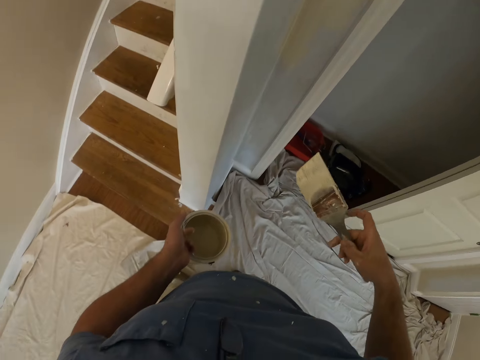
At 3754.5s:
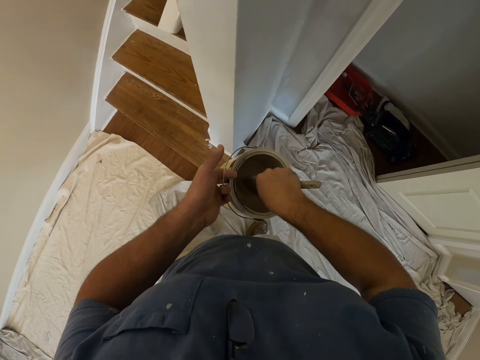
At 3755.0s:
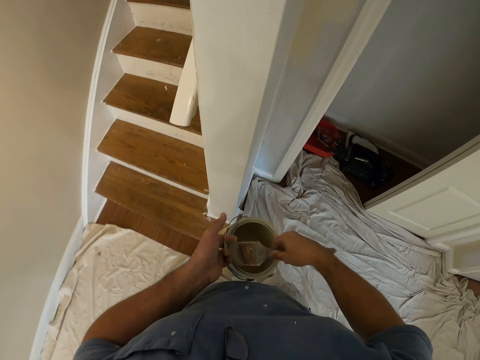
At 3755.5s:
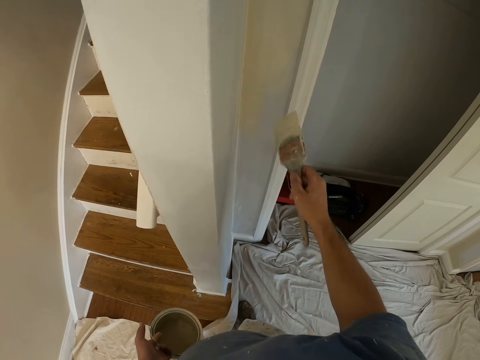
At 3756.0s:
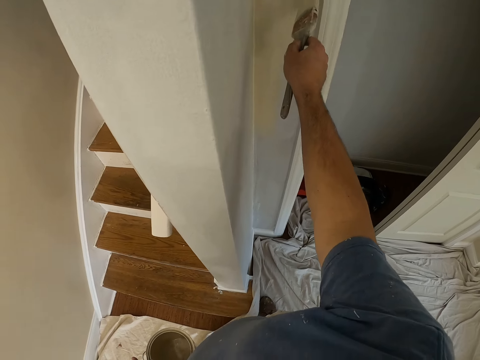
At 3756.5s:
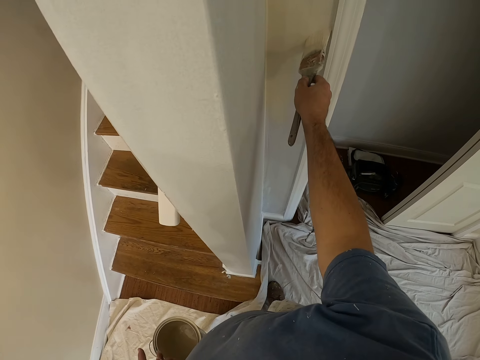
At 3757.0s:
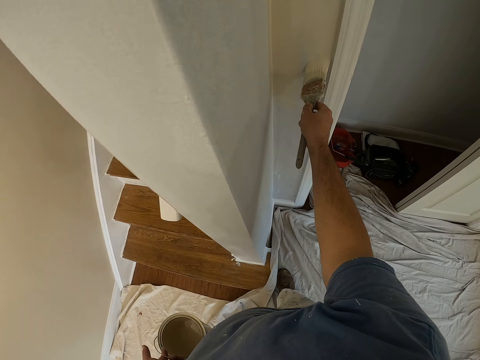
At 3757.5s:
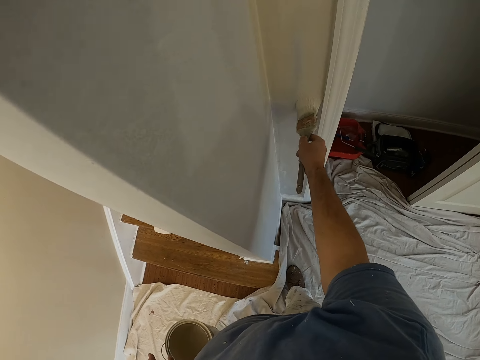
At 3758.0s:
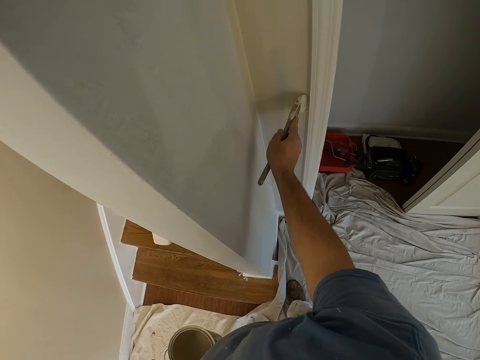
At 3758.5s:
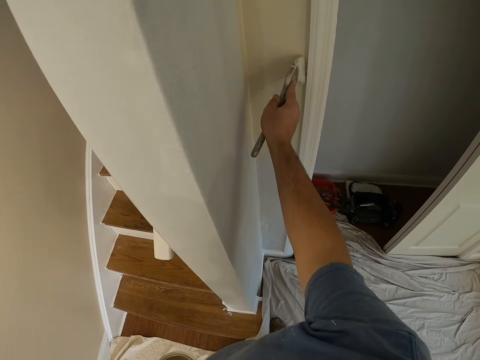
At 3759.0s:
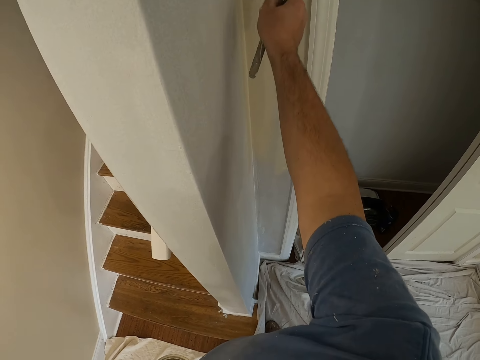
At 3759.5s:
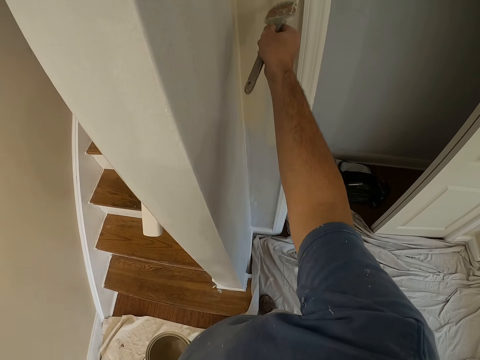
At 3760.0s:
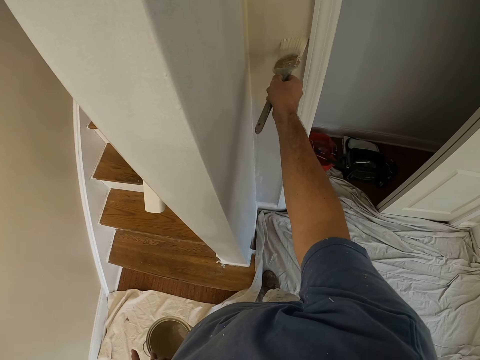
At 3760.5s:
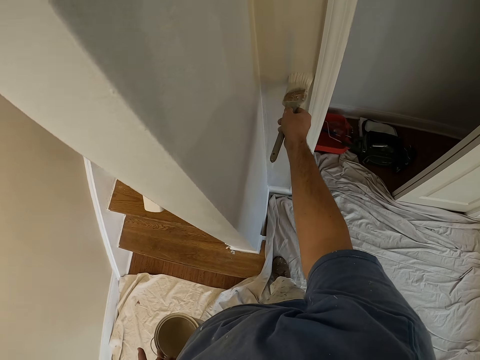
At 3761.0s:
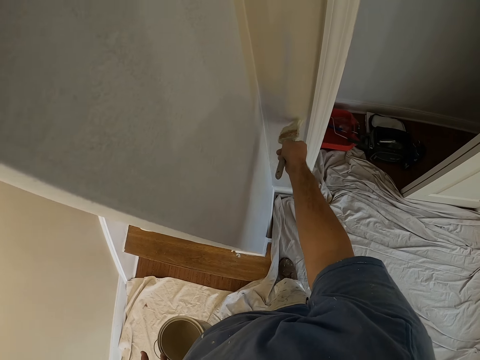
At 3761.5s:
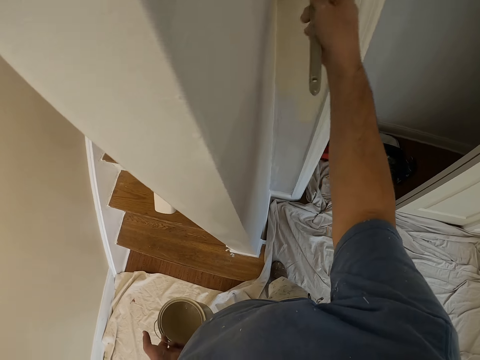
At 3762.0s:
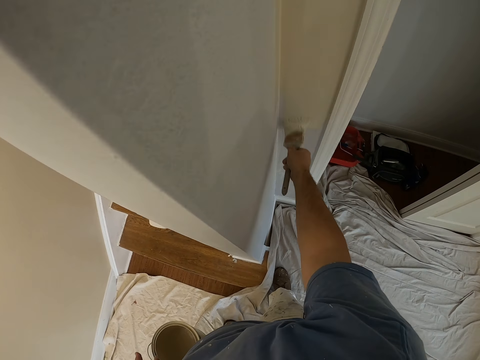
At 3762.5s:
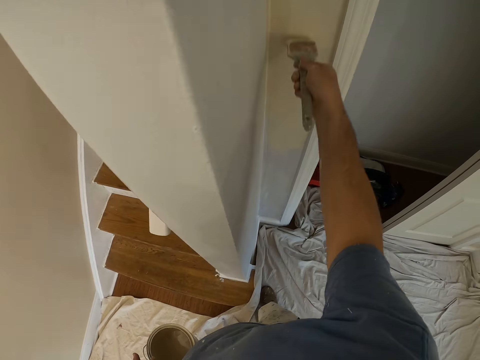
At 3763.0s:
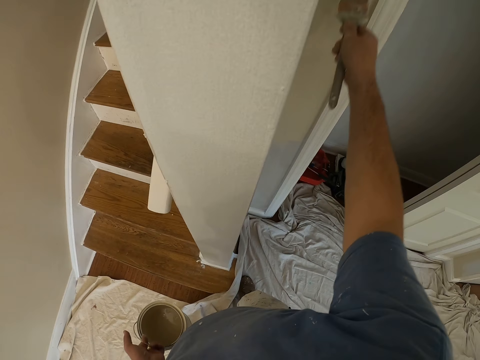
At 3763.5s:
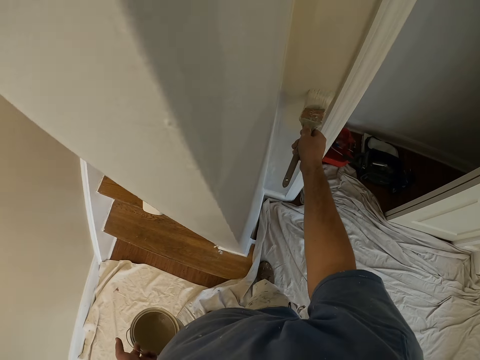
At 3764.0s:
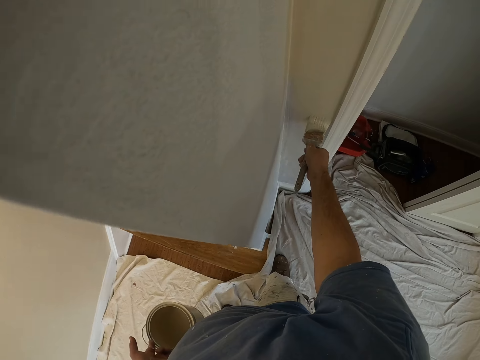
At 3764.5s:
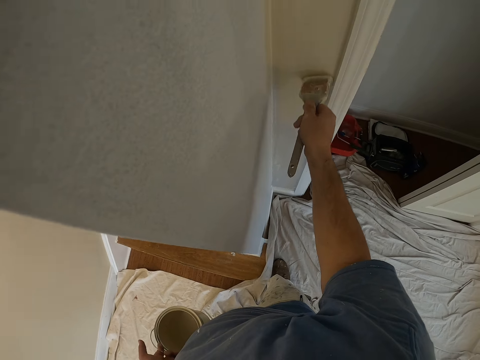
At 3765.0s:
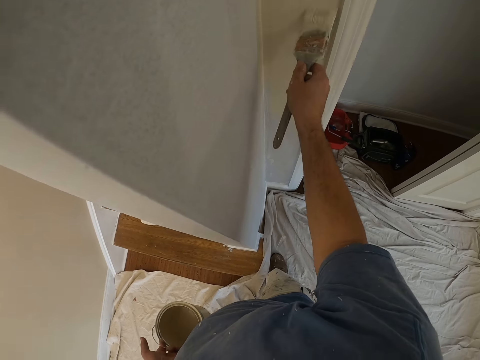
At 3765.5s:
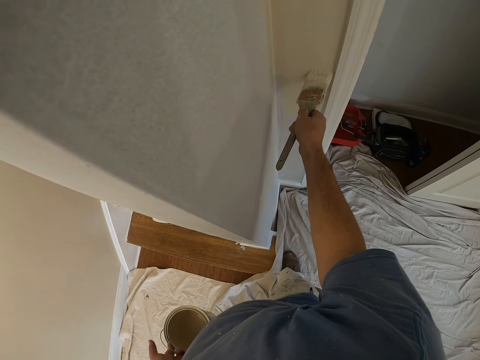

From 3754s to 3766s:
The camera wearer takes some paint from the paint can with the paint brush. They paint the wall with the paint brush.

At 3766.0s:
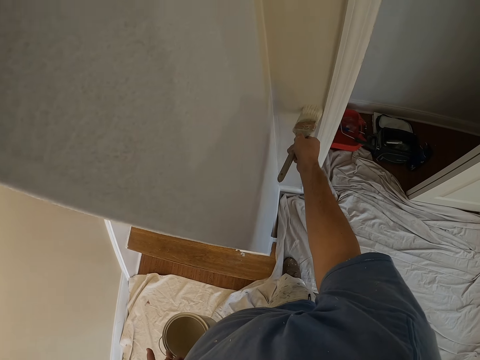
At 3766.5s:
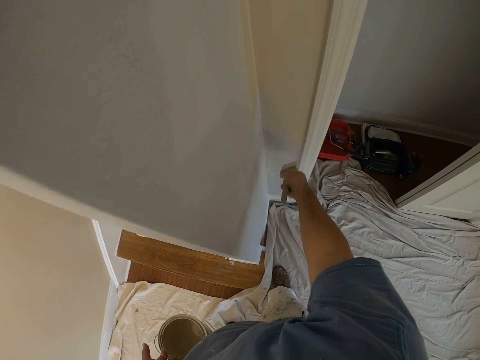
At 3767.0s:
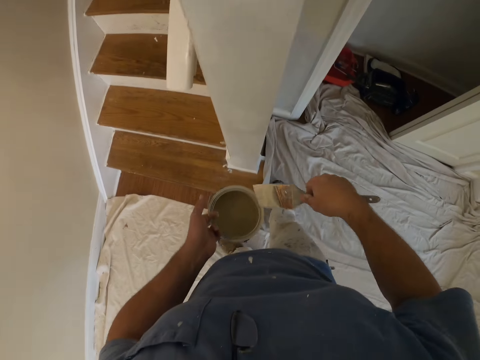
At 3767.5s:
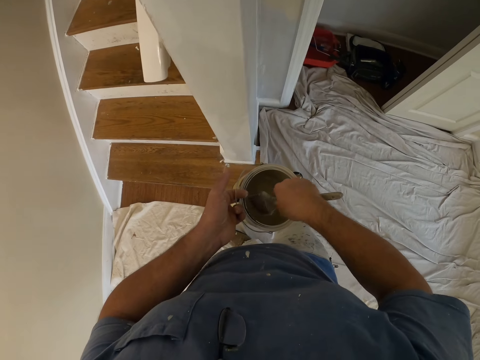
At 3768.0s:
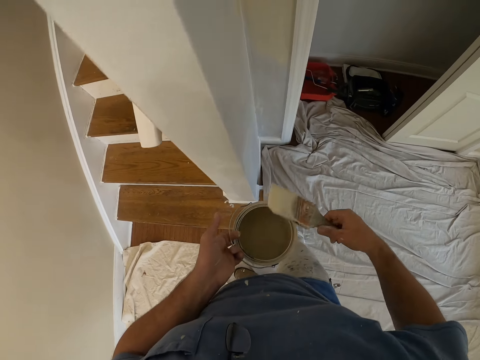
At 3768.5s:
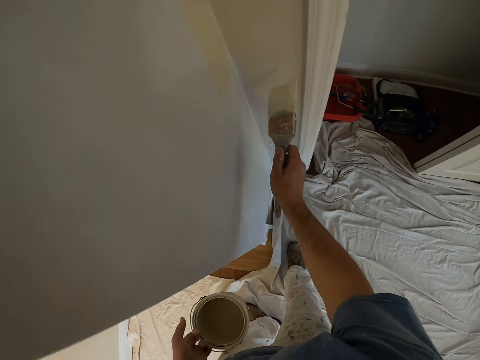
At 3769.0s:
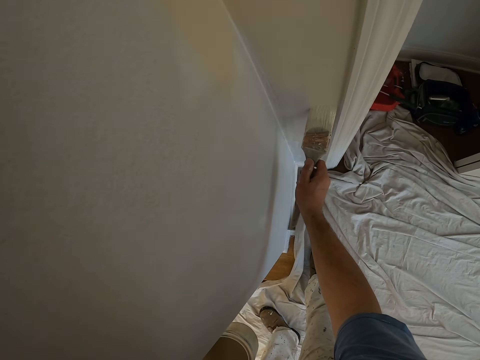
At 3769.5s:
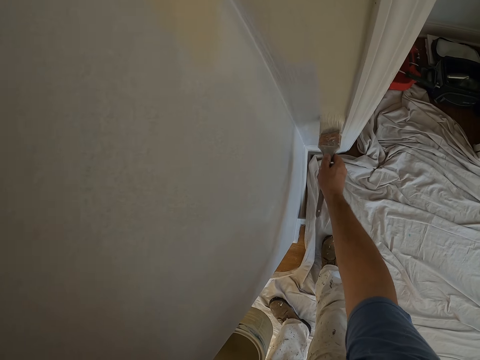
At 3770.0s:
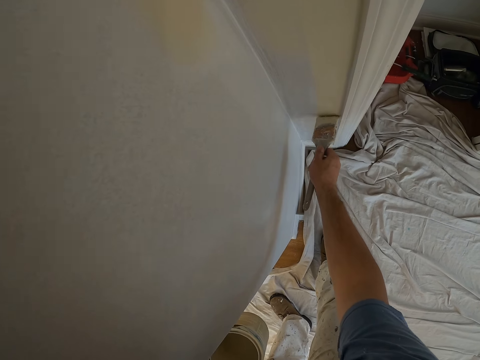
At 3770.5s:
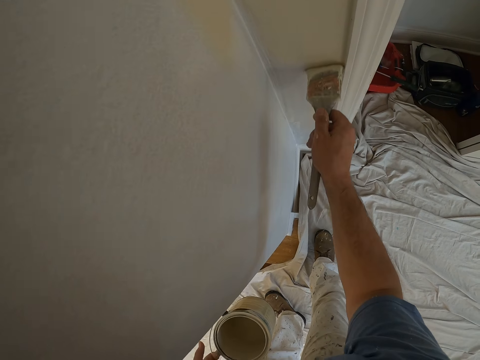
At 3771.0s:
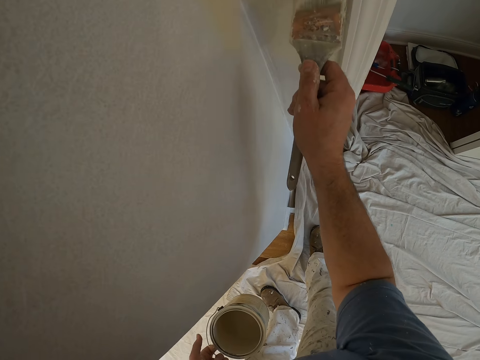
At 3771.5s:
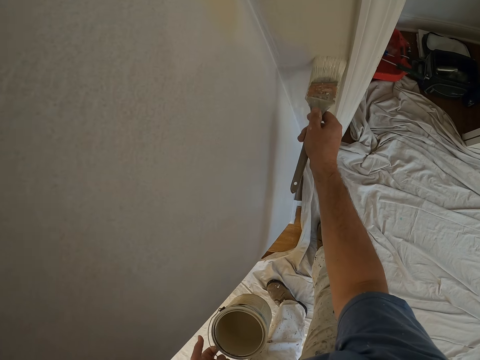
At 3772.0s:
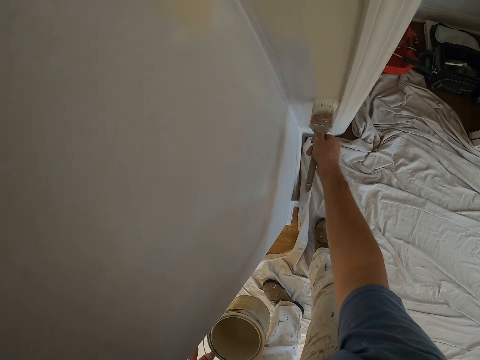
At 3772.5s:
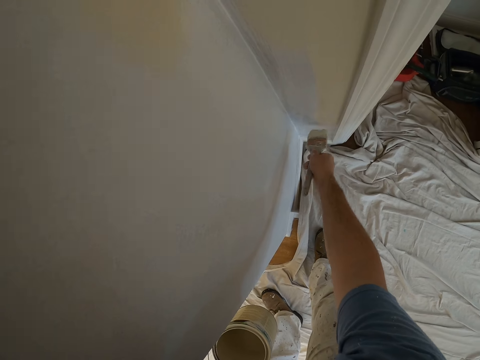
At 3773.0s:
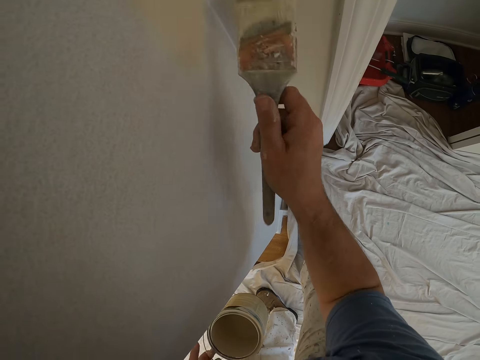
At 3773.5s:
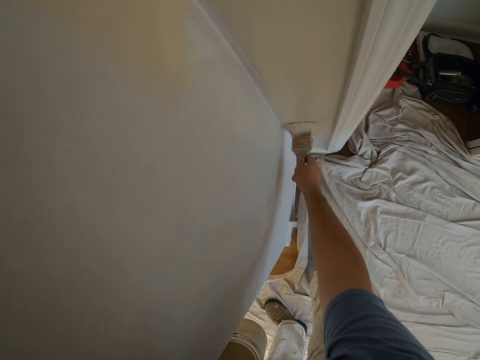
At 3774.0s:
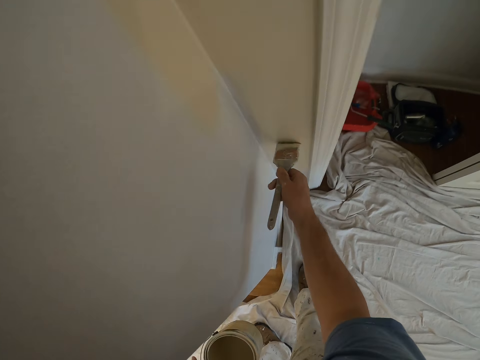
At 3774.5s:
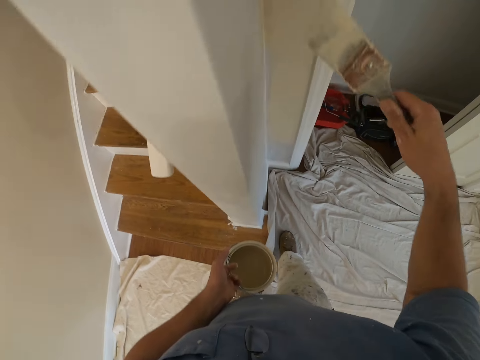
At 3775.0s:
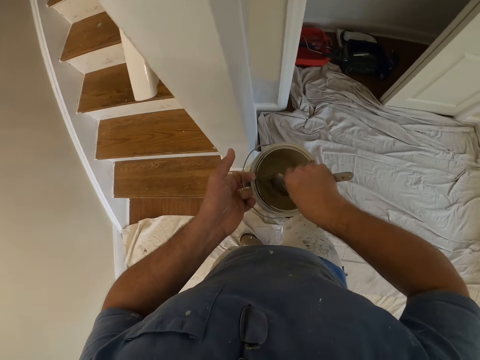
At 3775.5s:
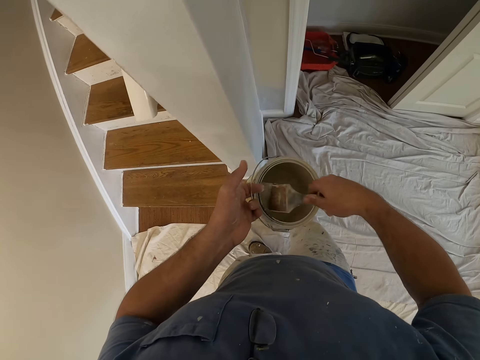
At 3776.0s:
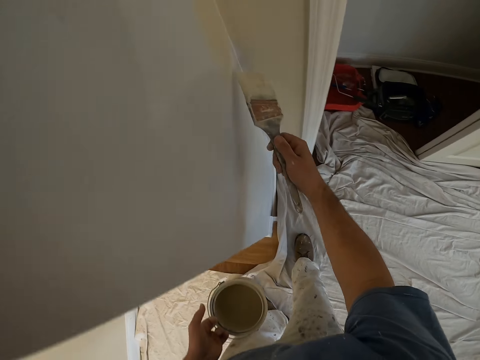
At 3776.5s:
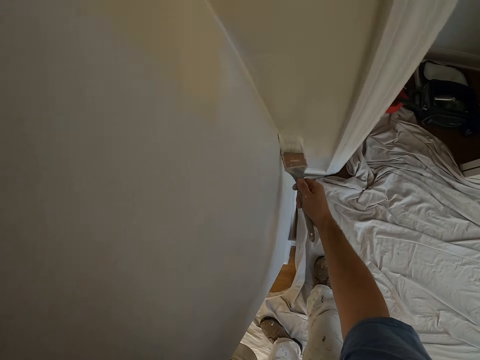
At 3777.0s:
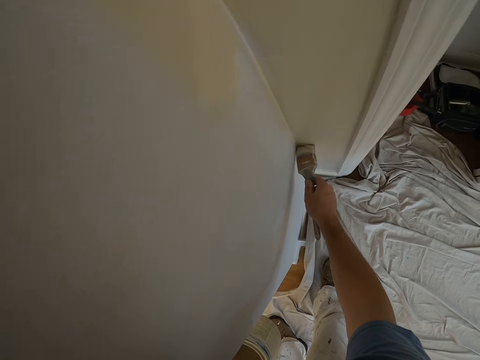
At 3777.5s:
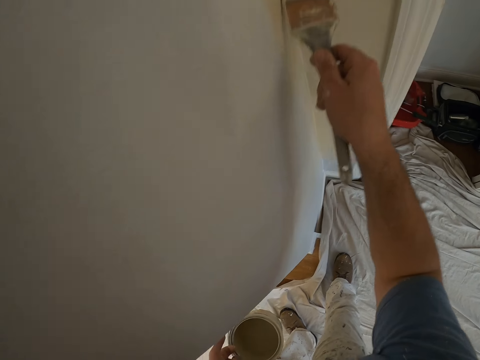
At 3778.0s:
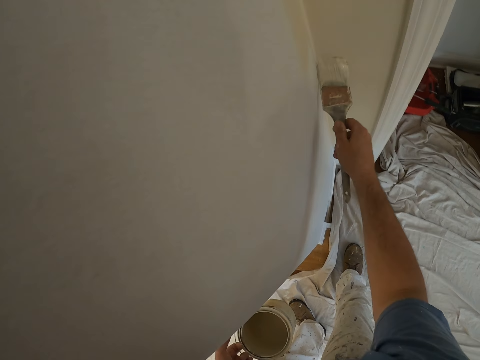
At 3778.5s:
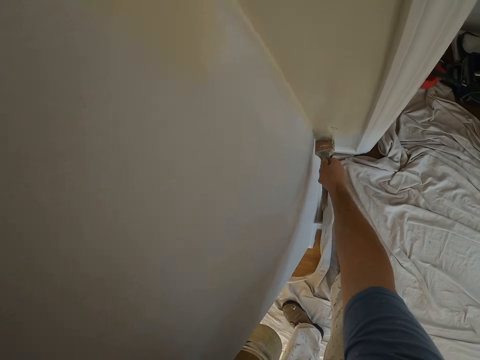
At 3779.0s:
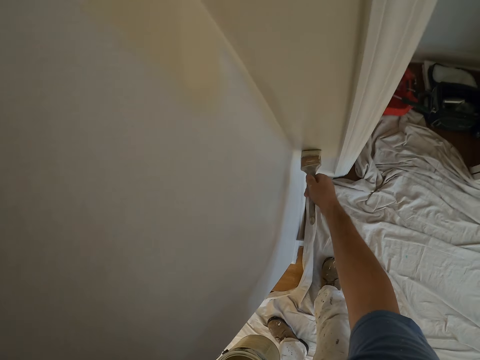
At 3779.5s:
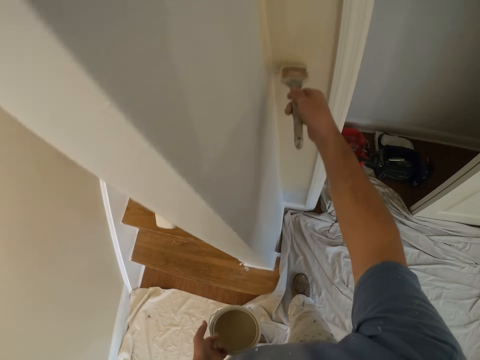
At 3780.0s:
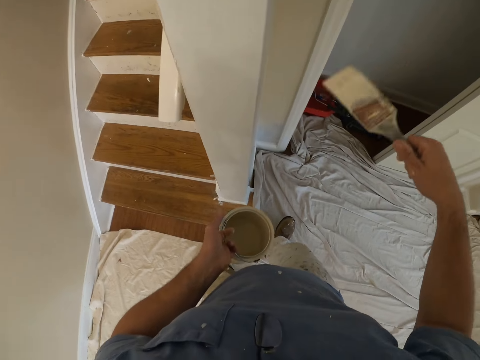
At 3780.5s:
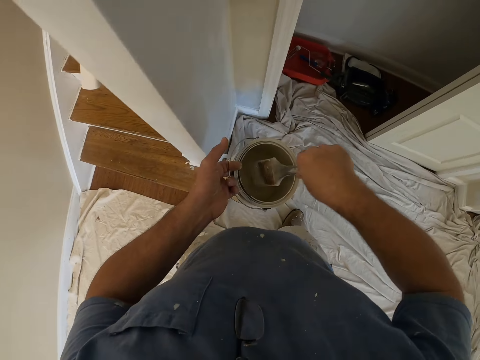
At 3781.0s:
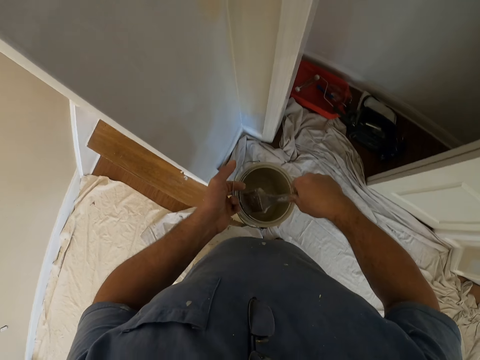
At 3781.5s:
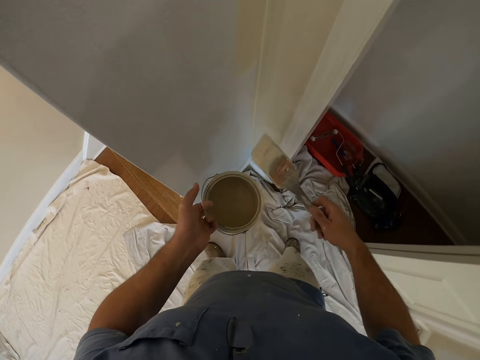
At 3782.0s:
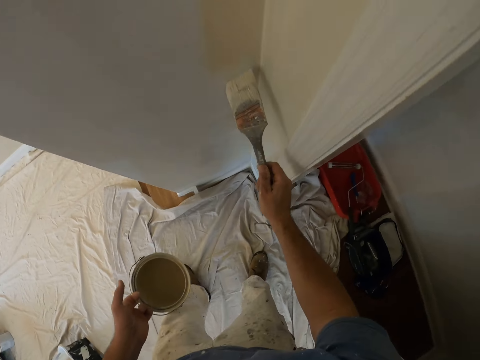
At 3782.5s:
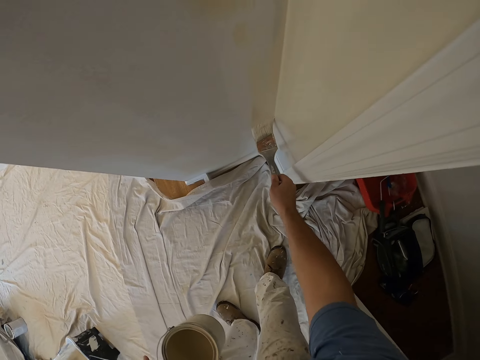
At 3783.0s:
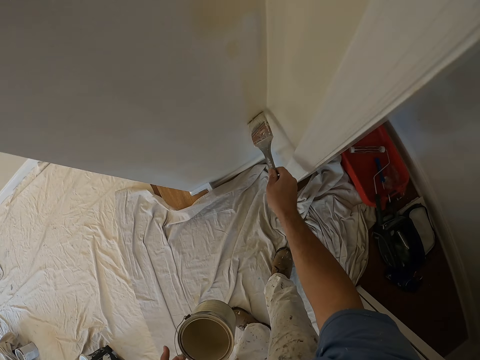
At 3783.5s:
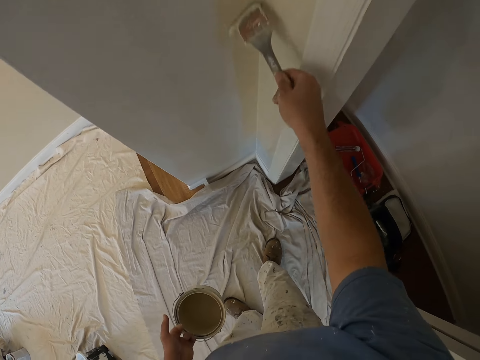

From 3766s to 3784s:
The camera wearer takes some paint from the paint can with the paint brush. They paint the wall with the paint brush. They take some paint from the paint can with the paint brush. They paint the wall with the paint brush. They take some paint from the paint can with the paint brush. They paint the wall with the paint brush.
